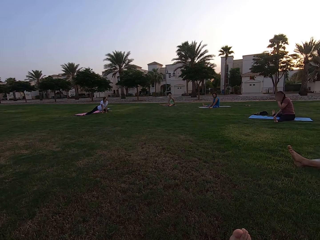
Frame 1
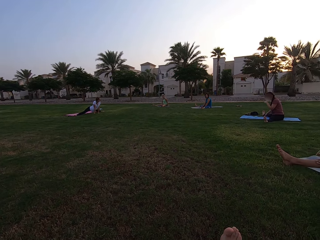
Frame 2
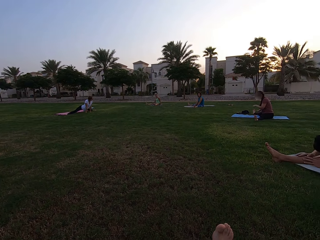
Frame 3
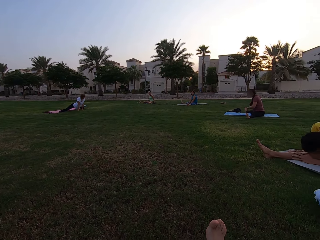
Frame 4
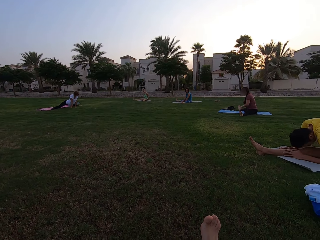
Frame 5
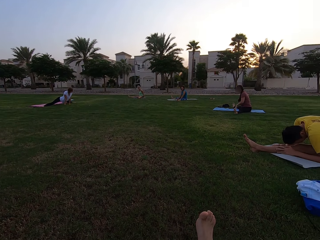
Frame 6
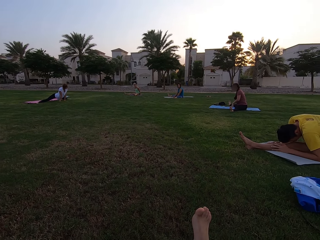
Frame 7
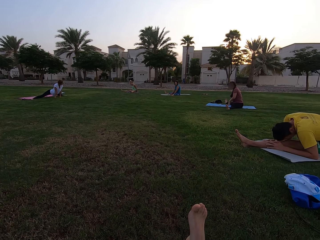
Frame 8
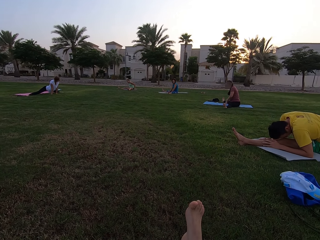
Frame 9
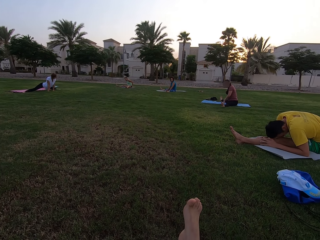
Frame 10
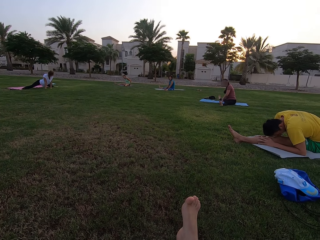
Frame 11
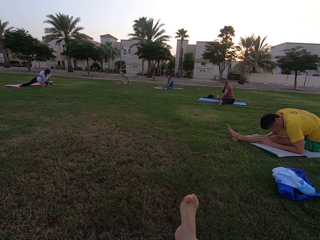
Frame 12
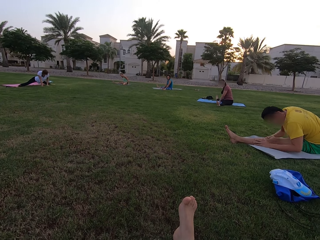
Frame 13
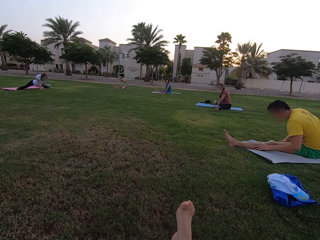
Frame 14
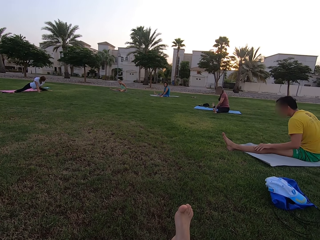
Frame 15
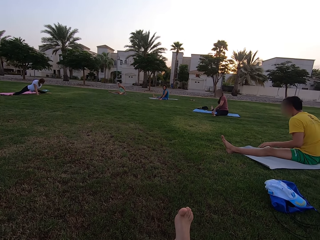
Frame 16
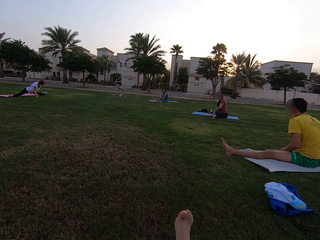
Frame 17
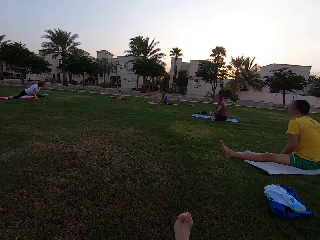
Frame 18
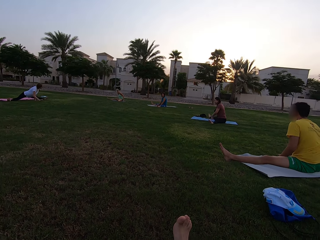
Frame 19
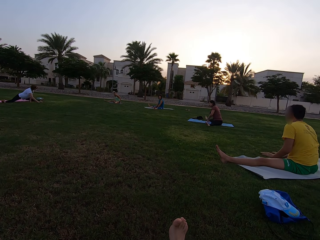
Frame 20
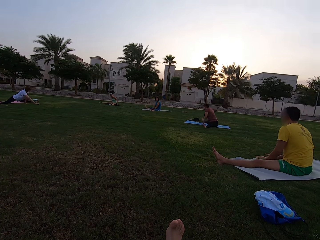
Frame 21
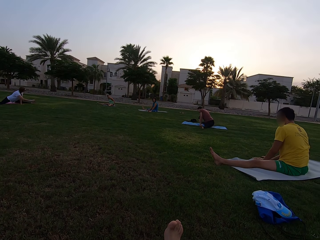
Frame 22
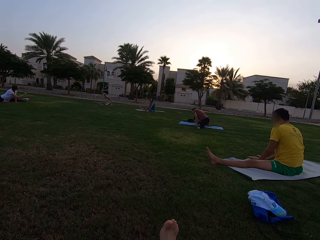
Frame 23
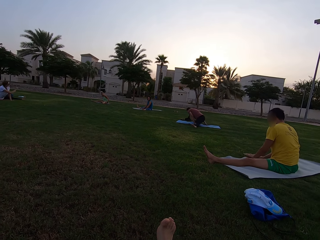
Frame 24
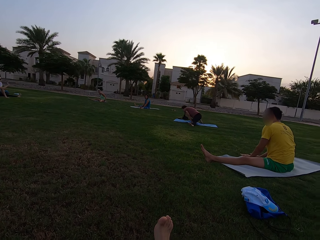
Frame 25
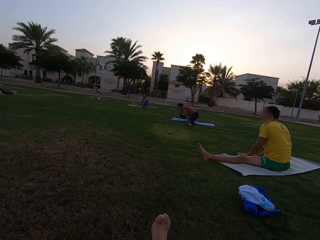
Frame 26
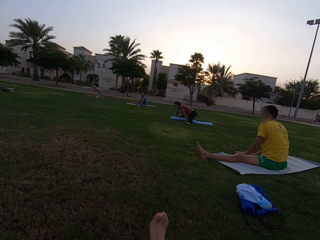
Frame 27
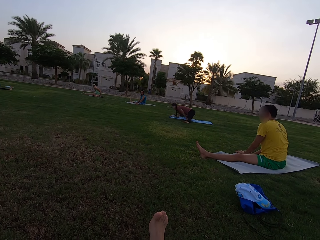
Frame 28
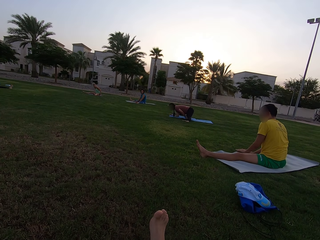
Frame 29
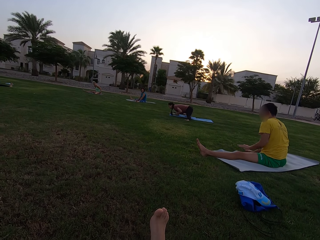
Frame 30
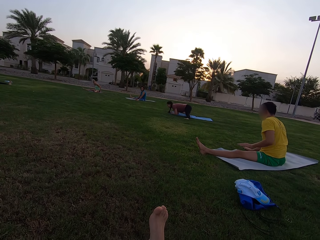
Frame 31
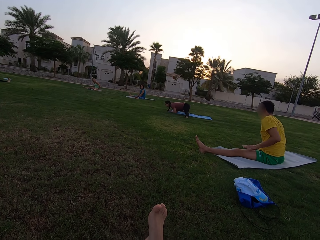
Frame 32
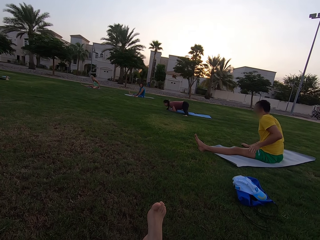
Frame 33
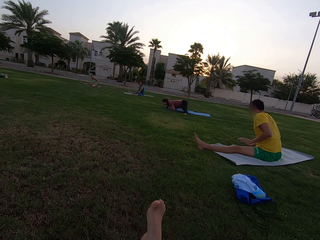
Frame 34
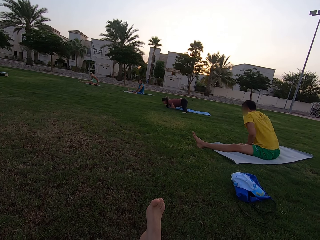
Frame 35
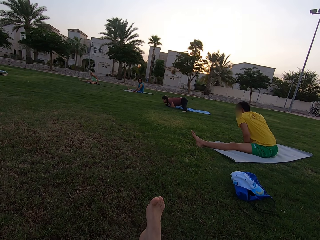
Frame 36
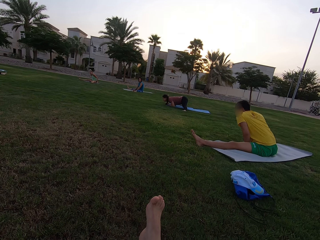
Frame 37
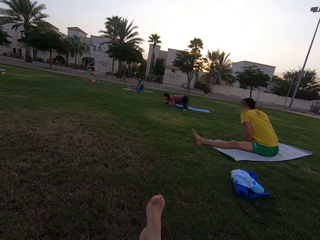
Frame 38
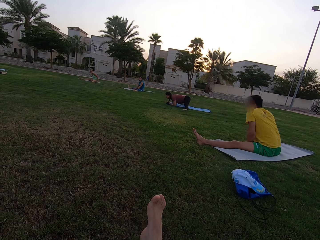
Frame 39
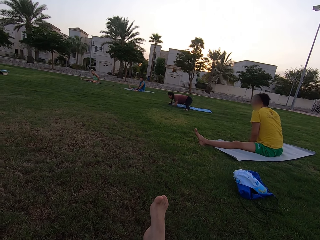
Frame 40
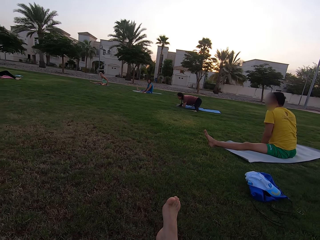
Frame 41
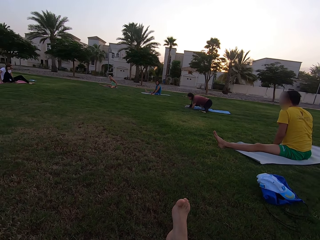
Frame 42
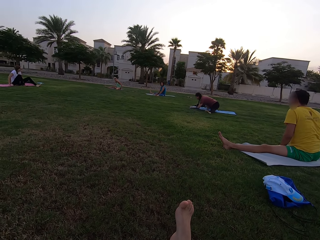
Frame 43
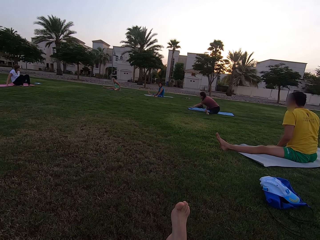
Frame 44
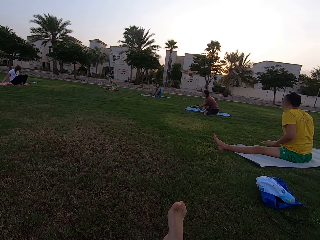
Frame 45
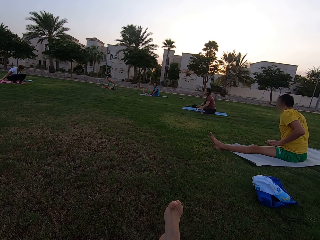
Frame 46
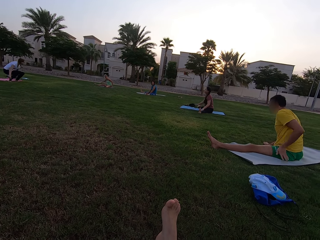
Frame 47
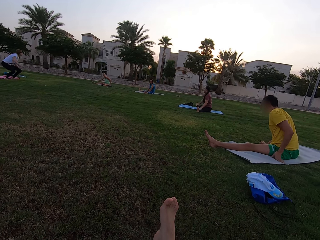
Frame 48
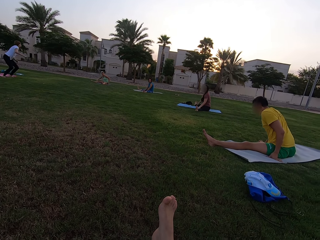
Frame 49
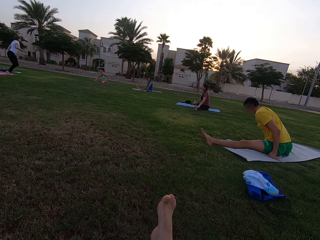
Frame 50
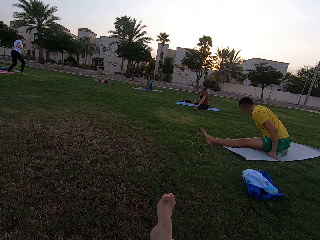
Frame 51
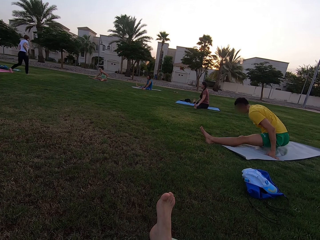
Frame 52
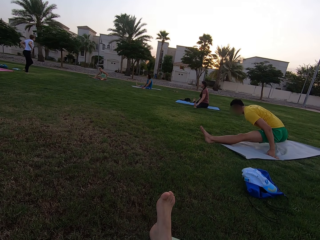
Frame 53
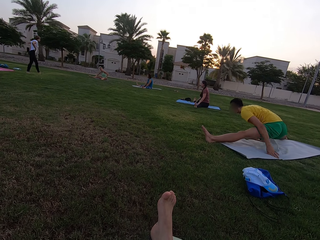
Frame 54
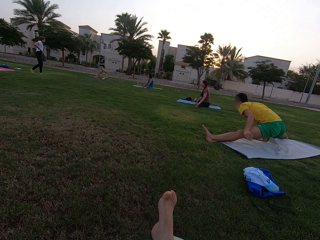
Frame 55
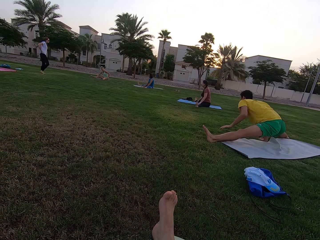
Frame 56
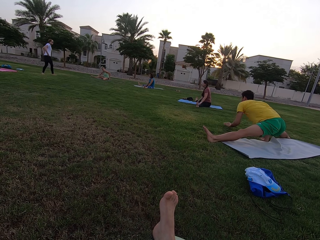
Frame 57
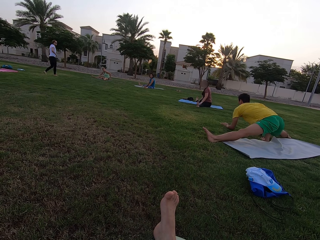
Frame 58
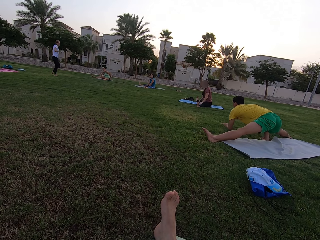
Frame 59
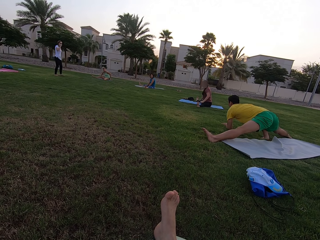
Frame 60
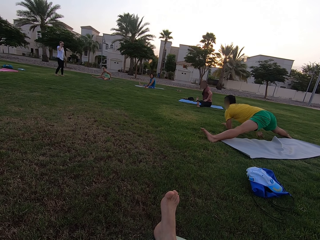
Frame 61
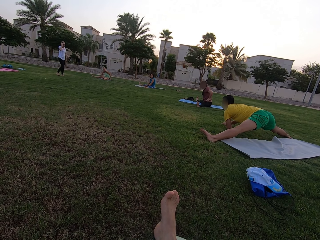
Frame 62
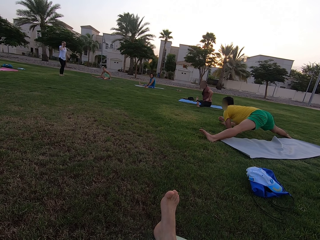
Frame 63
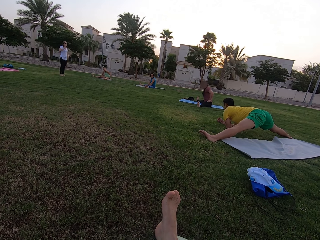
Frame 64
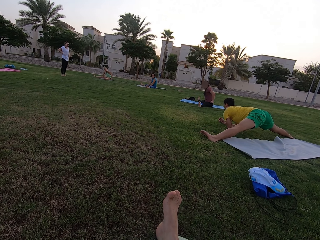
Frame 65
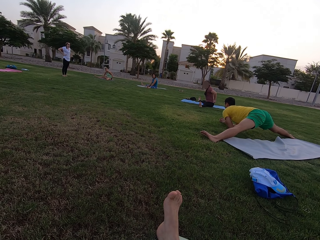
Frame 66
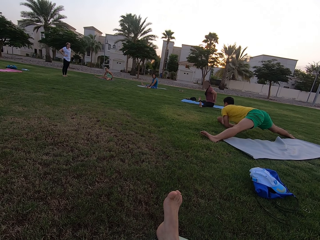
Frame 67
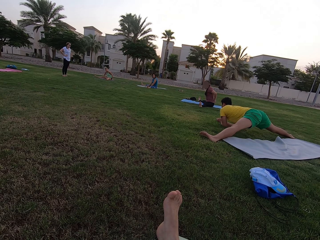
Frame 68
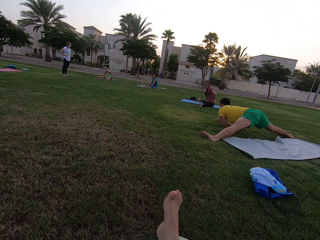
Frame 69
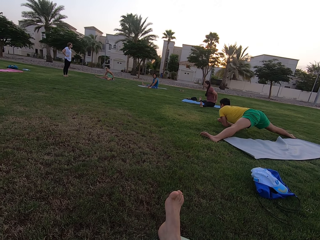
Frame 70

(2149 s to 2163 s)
A person stands up and walks around the field.

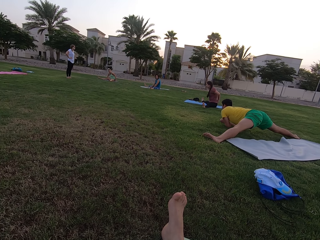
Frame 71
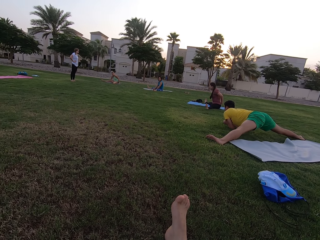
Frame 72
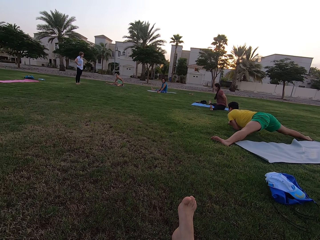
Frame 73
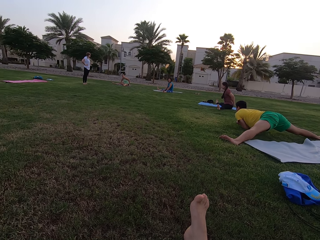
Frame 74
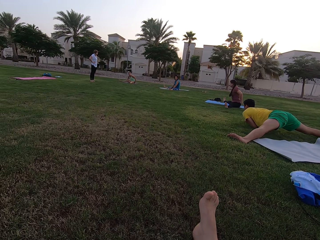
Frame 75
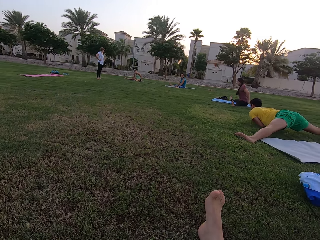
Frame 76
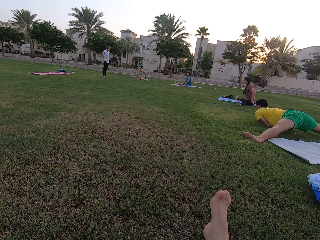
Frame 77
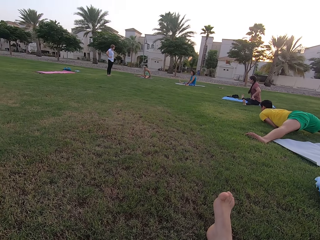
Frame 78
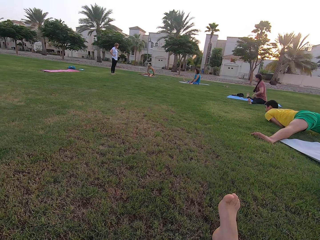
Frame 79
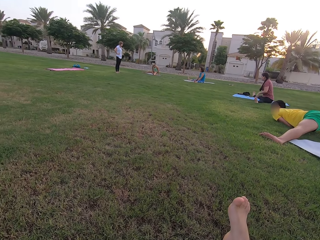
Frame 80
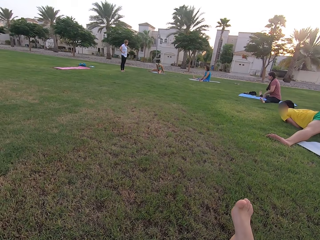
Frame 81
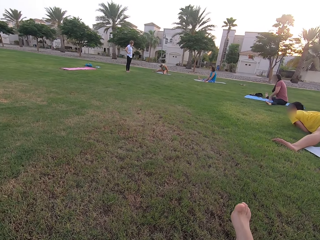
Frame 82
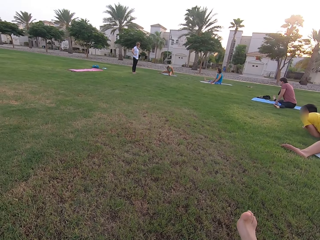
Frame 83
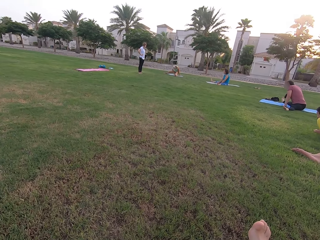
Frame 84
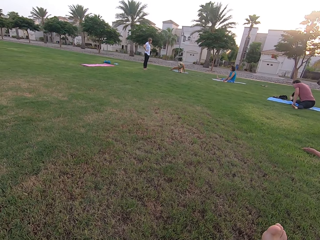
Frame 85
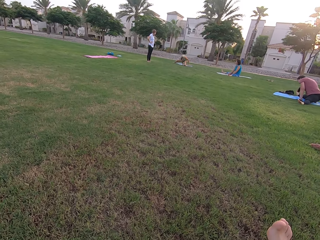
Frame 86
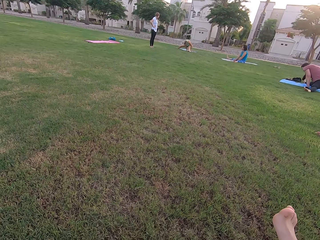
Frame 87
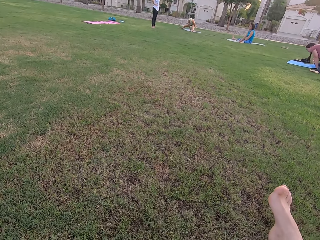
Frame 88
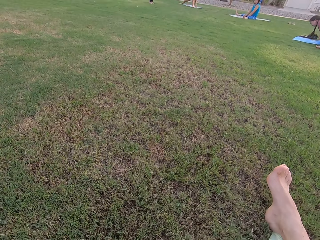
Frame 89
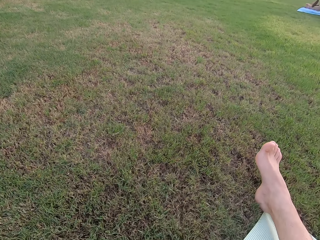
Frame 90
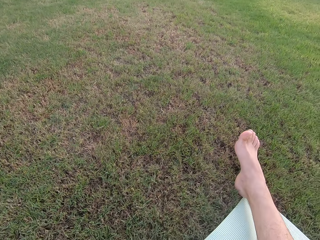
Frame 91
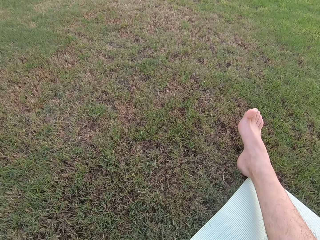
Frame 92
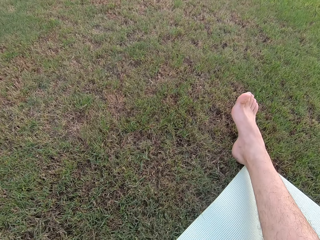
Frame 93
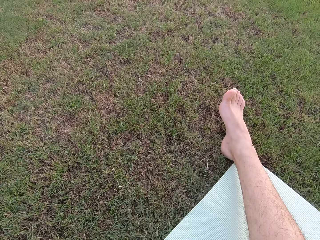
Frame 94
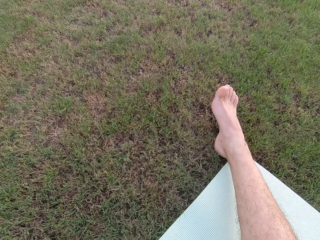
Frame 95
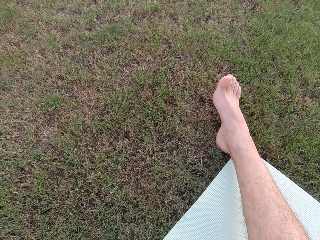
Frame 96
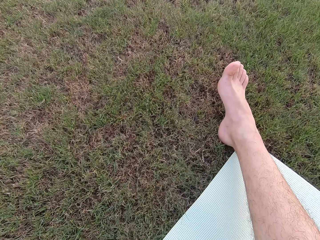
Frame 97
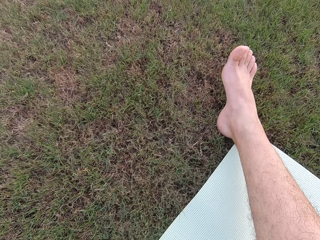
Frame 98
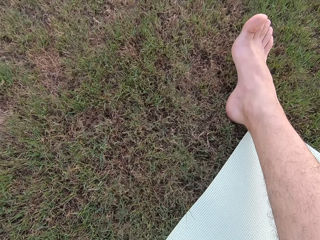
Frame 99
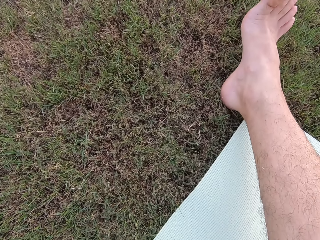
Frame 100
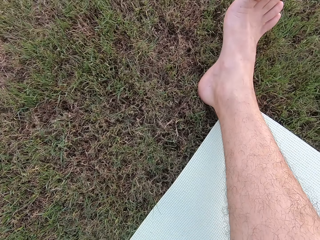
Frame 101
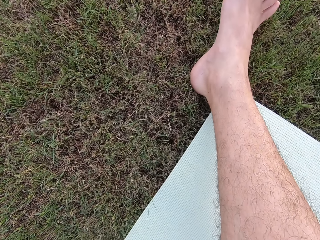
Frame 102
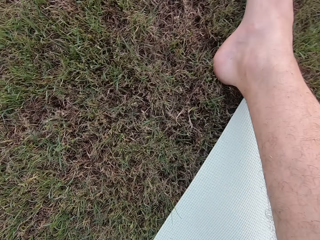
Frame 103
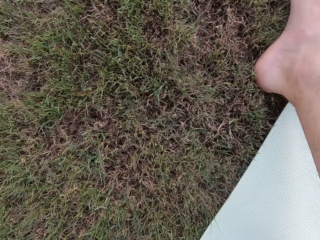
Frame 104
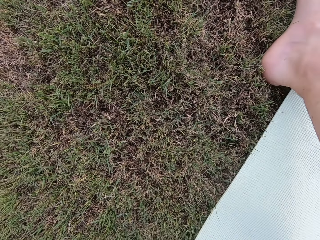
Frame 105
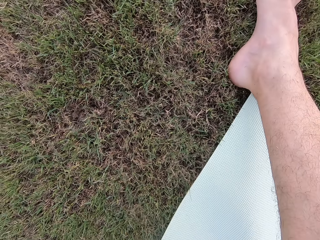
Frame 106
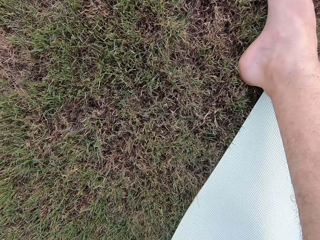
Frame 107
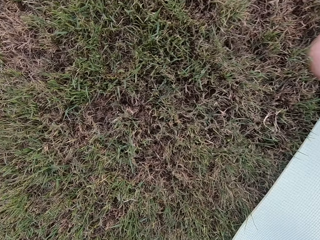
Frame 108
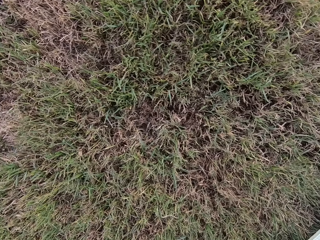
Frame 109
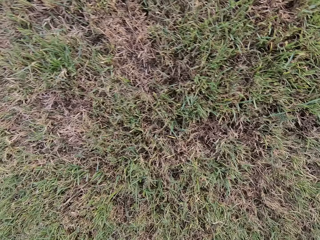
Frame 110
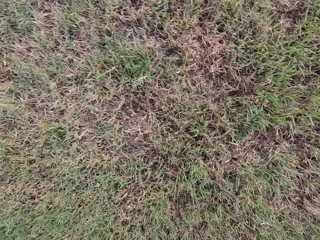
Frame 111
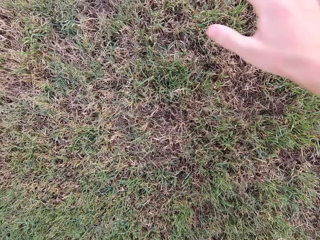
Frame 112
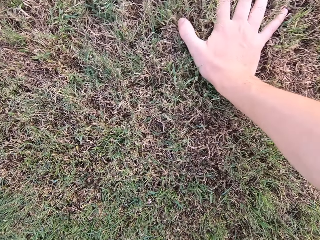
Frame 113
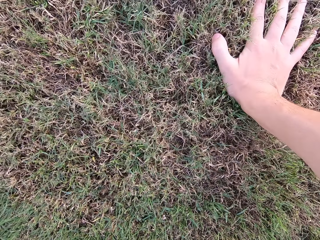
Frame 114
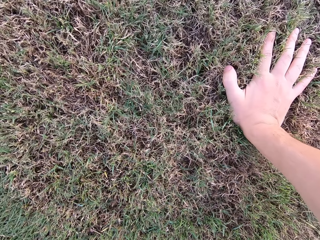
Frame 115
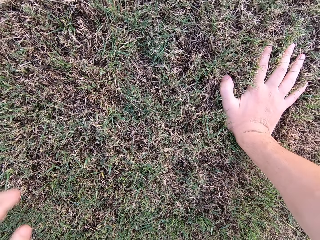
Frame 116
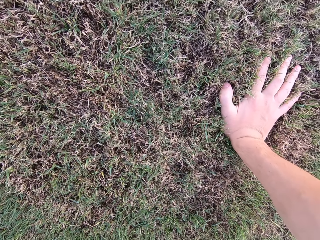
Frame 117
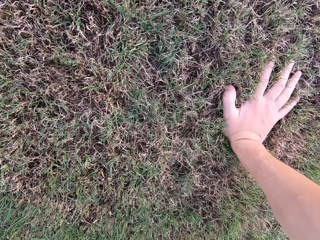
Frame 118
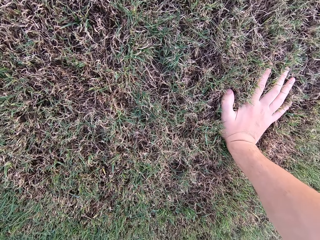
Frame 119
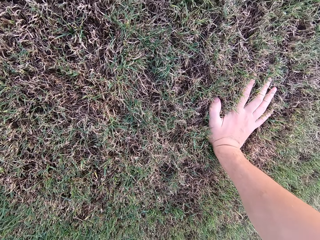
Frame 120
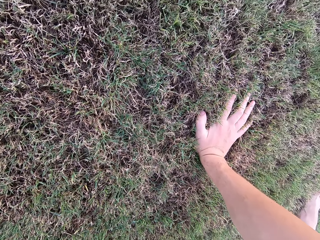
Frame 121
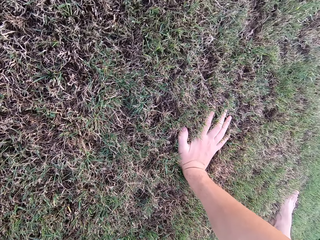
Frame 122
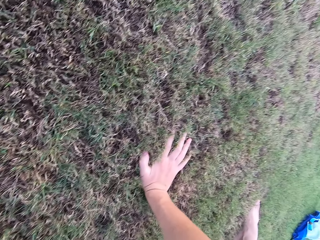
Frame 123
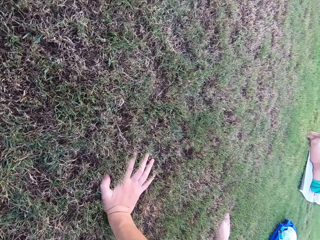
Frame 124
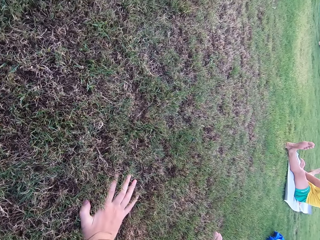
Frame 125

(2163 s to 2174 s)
The camera wearer looks around the field. They hold the ground. They touch the grass. They look around the field.
